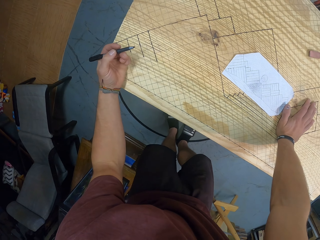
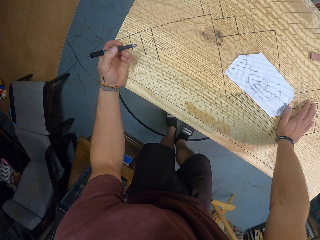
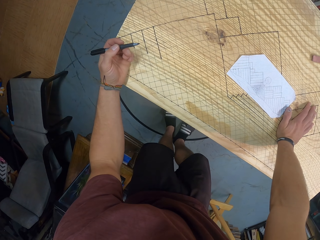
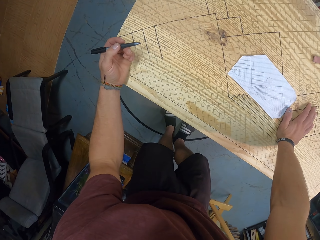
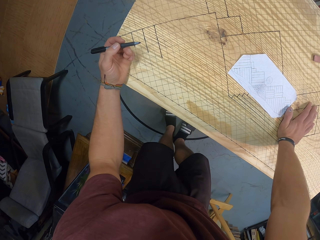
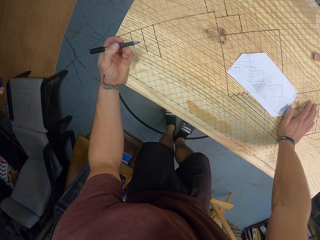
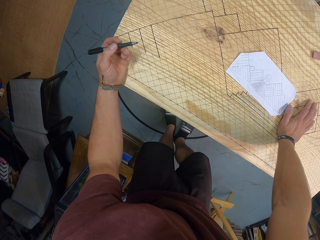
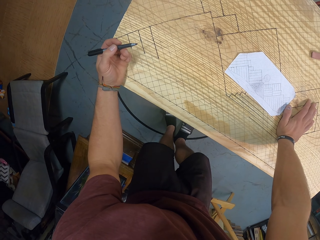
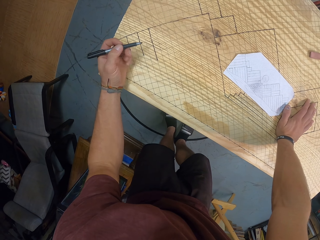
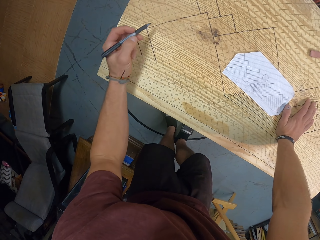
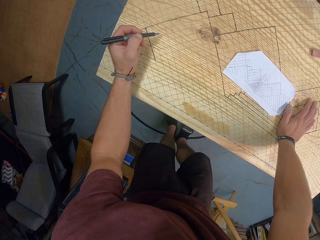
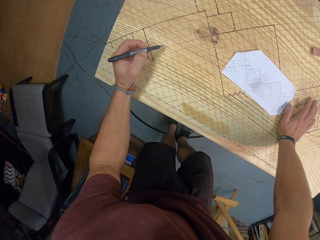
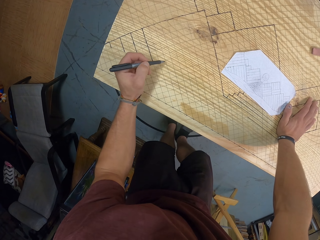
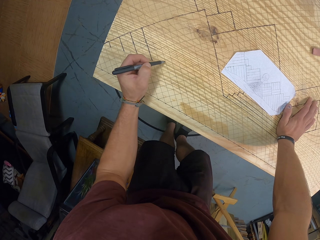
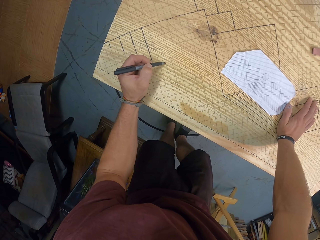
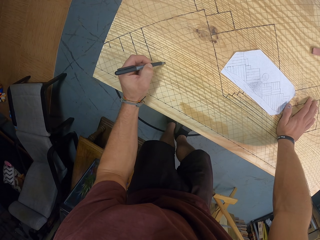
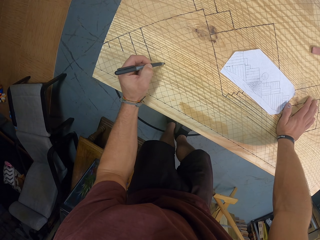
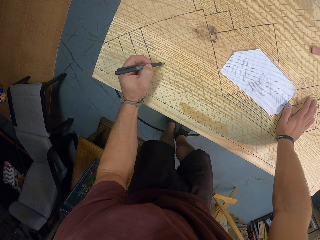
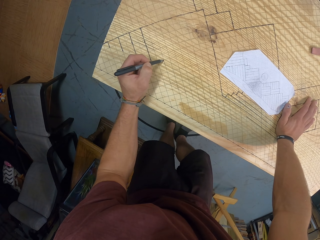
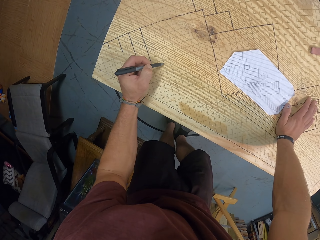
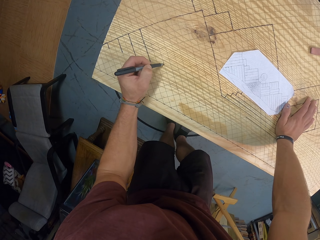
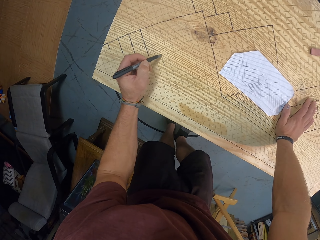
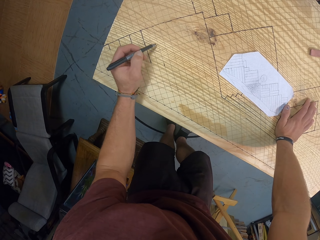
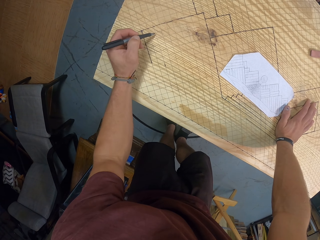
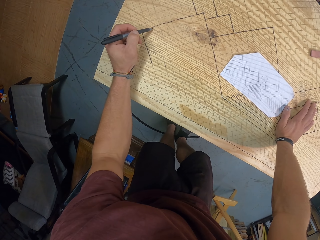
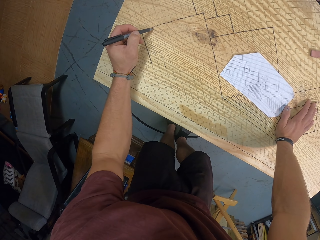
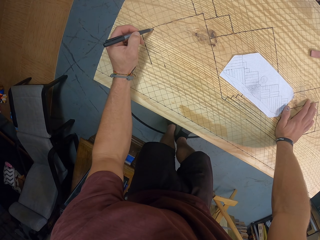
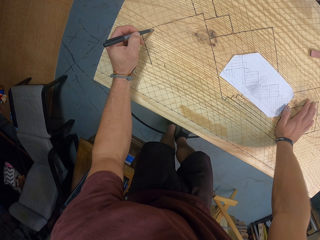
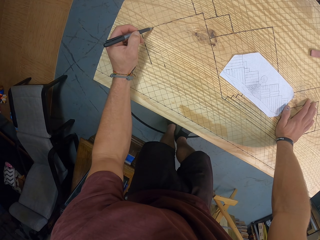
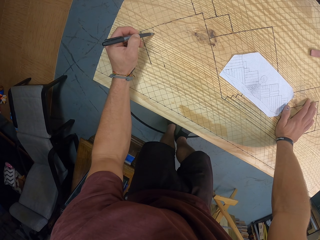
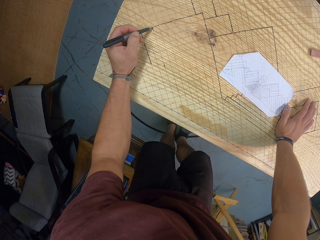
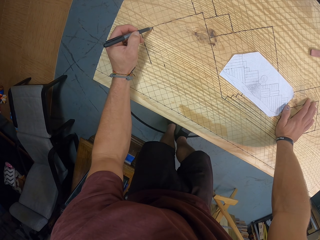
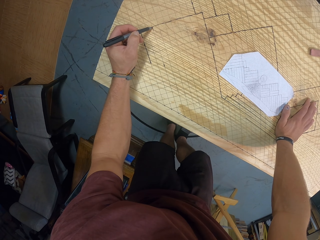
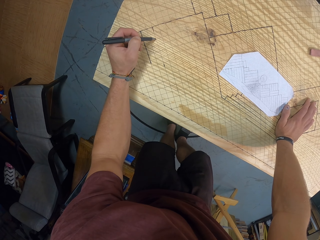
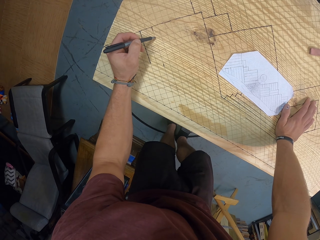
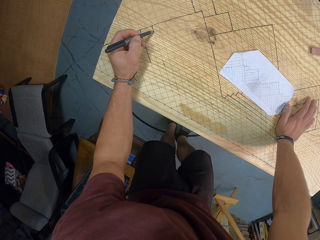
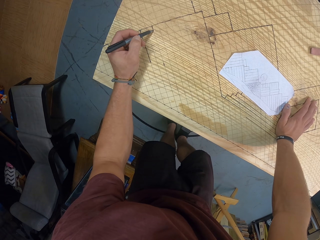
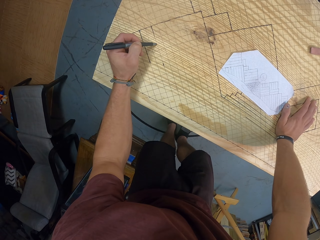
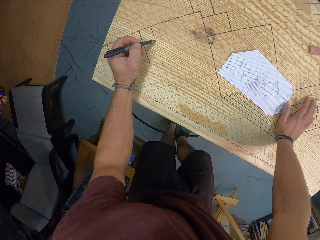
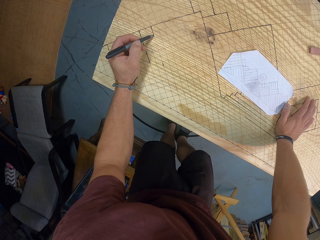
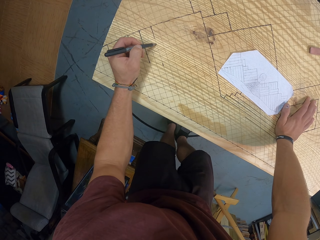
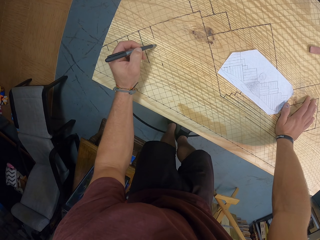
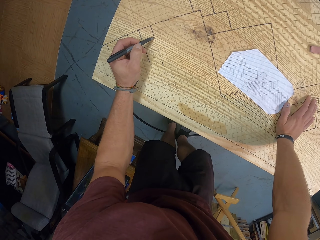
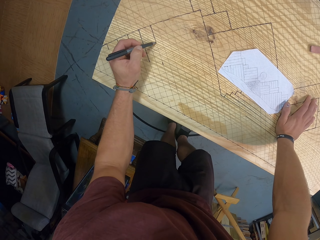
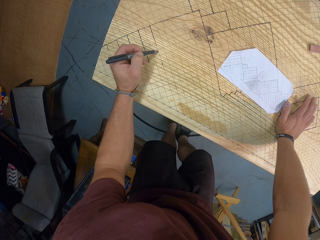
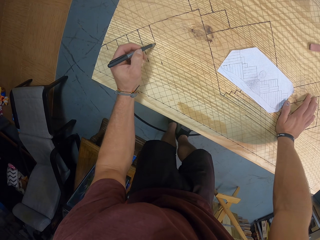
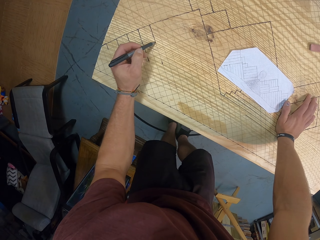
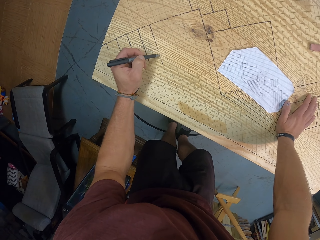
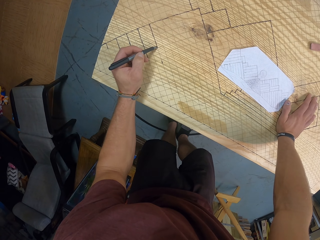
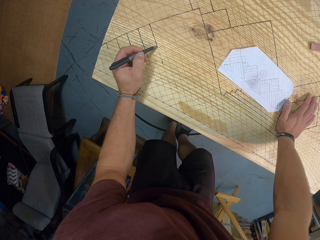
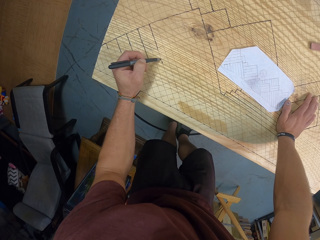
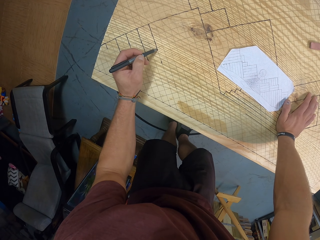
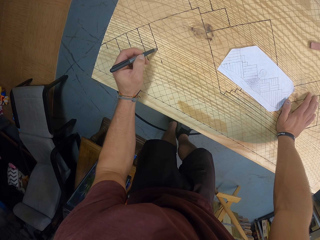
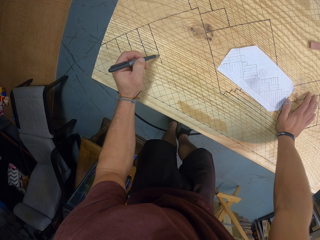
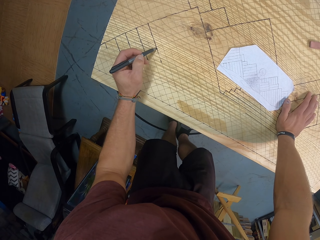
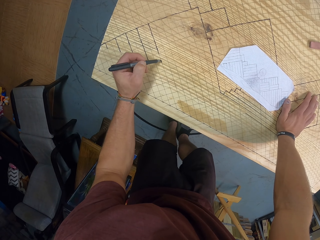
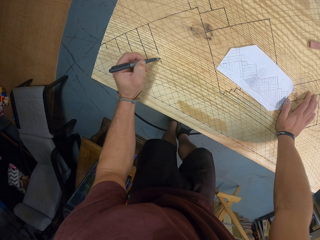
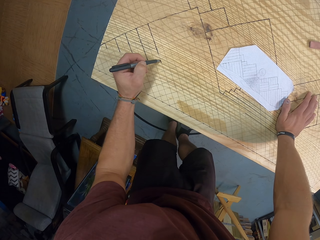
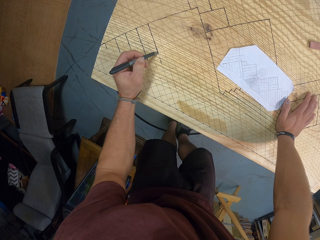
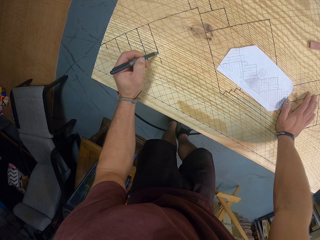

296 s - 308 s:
The camera wearer paints some lines on the board with the marker in his left hand.

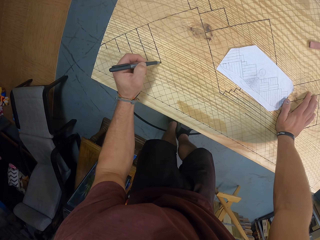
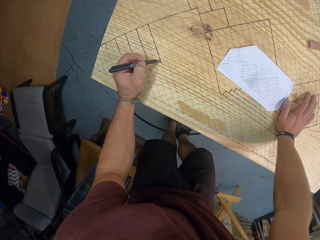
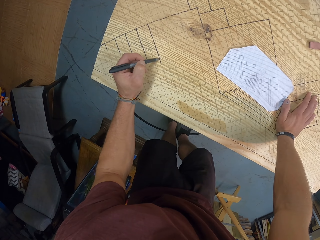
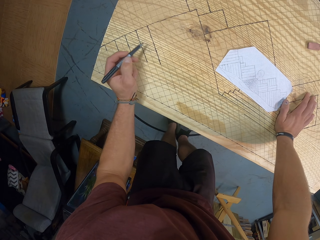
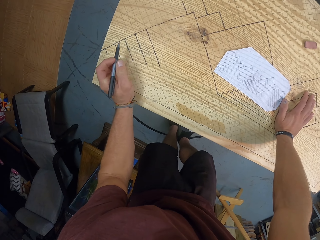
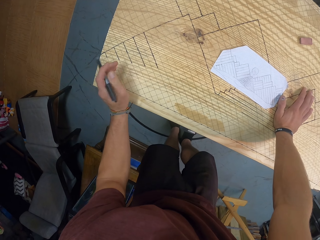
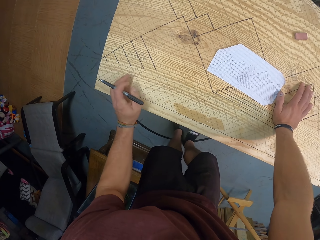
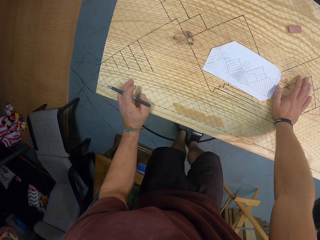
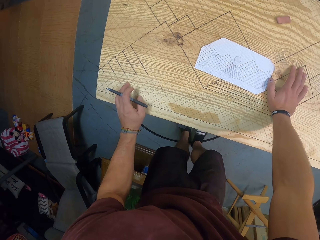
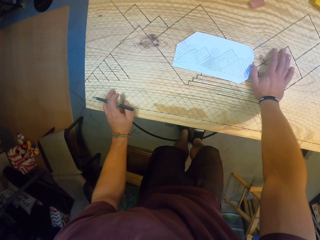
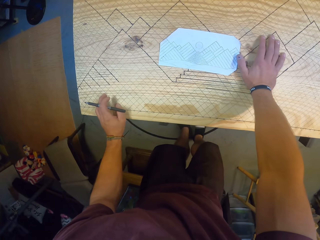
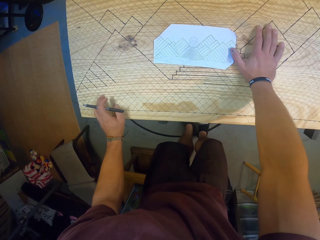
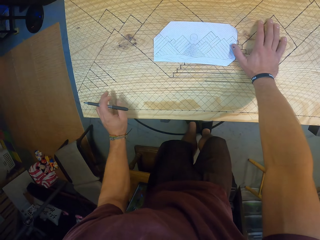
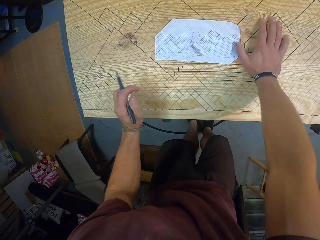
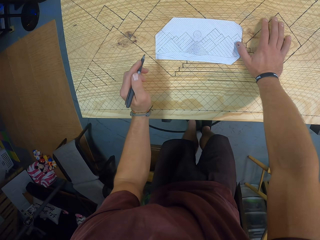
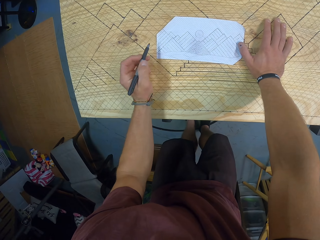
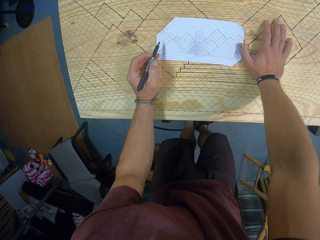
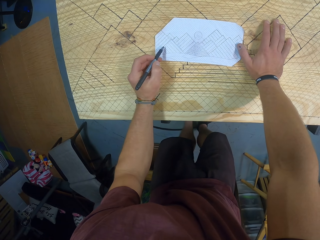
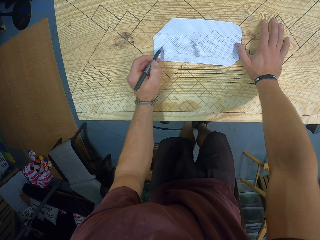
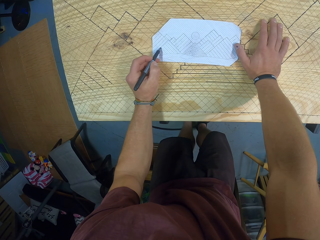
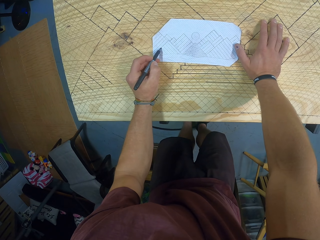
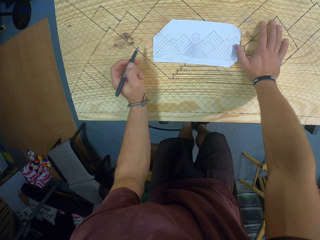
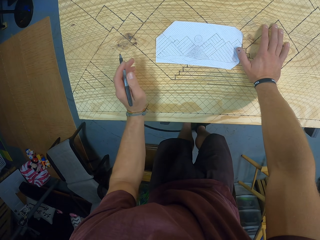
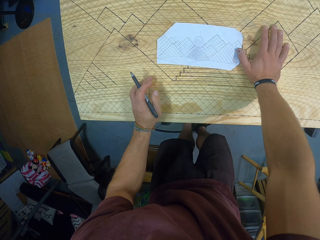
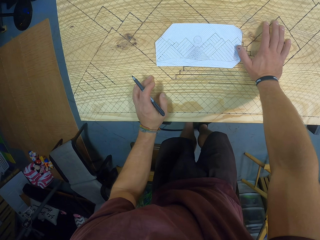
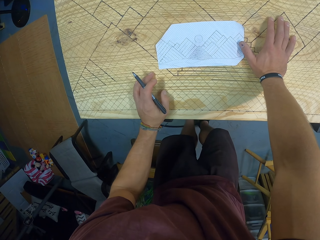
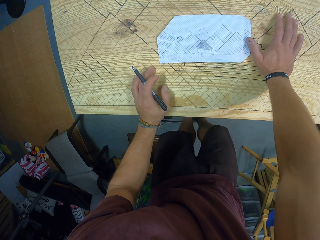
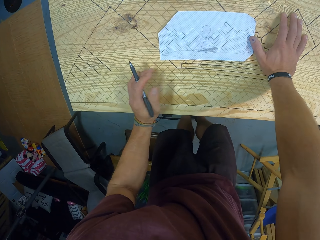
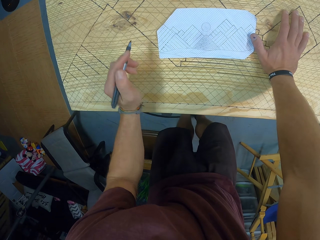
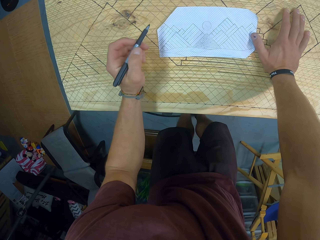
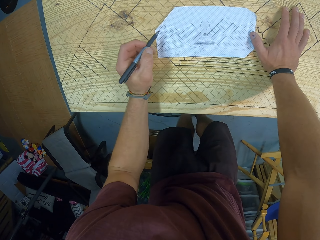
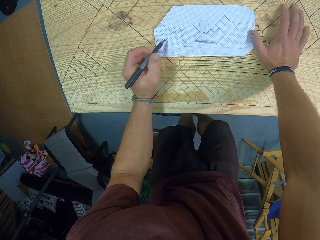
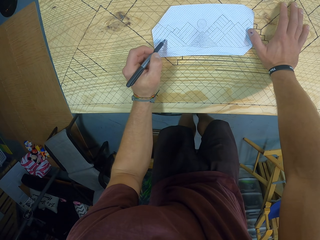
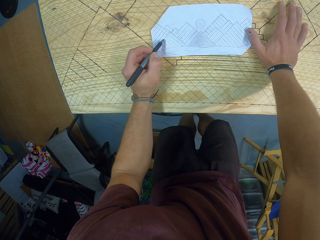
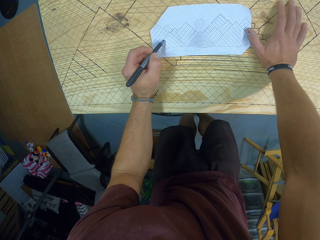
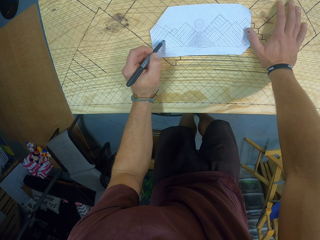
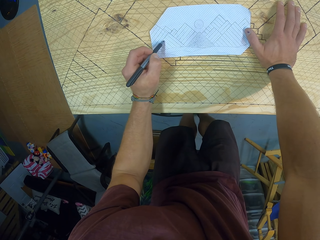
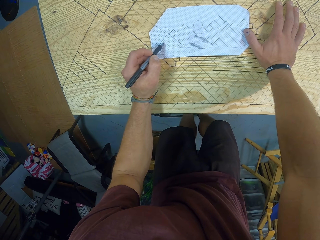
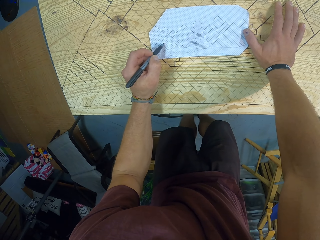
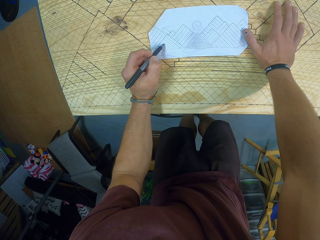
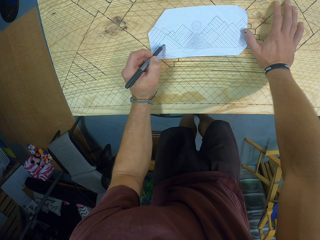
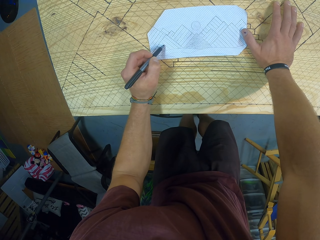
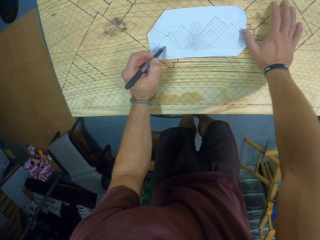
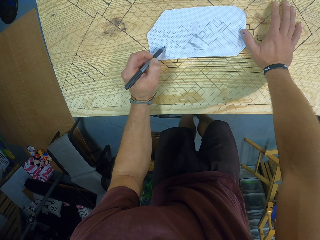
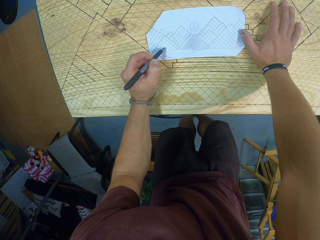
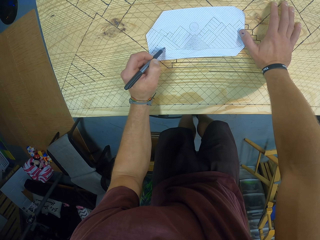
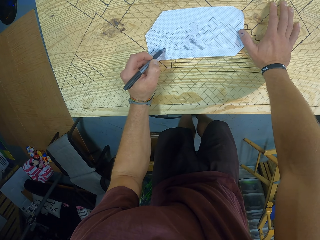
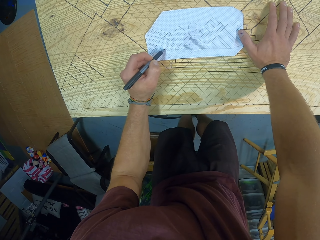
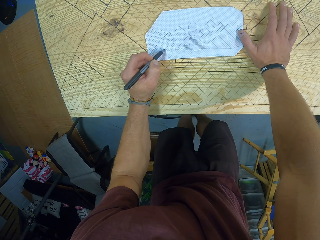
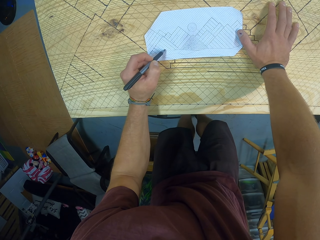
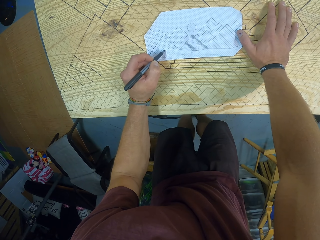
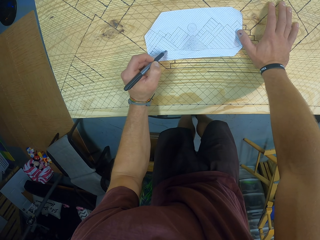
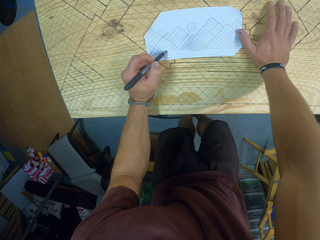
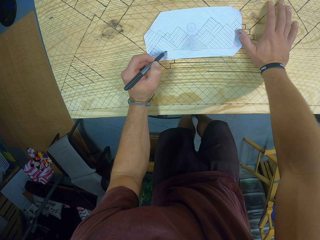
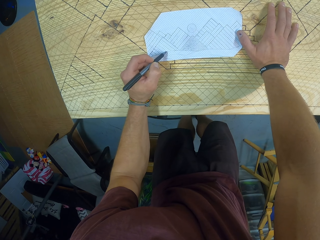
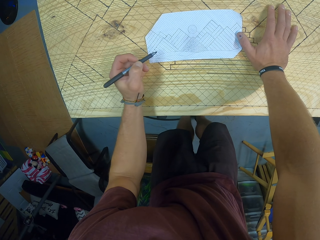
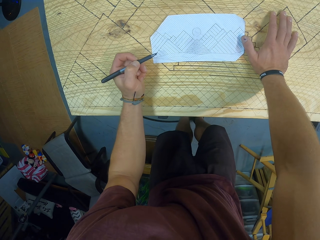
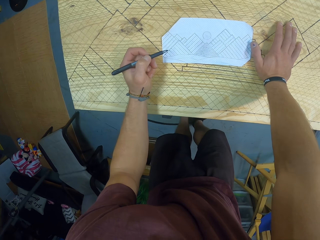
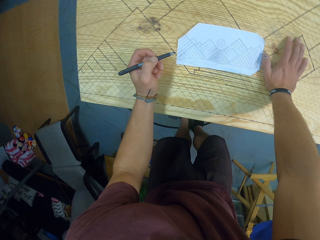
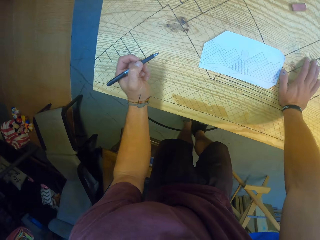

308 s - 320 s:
The camera wearer puts a dot on the paper with the marker in his left hand. He counts some boxes on the paper with the marker in his left hand.
